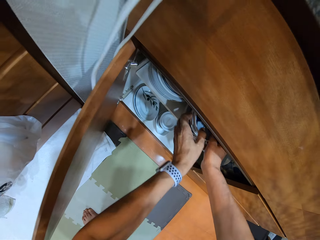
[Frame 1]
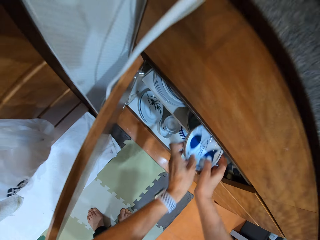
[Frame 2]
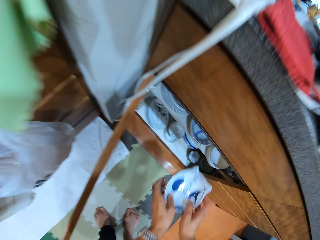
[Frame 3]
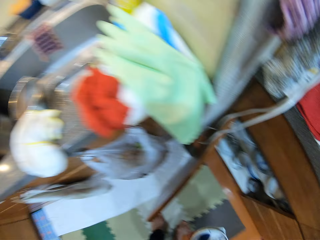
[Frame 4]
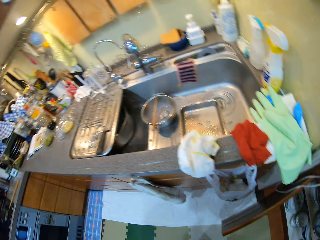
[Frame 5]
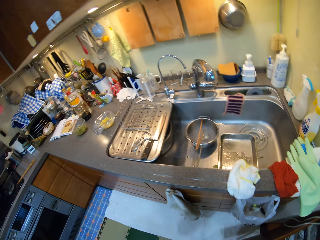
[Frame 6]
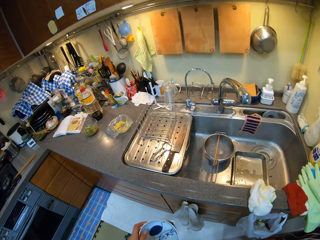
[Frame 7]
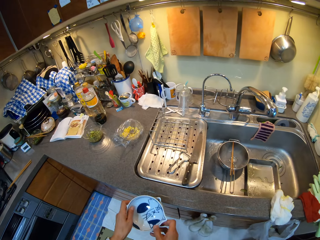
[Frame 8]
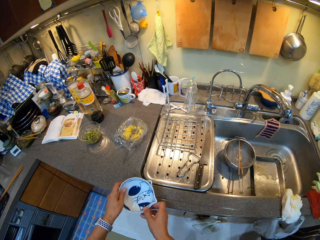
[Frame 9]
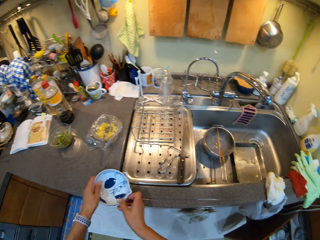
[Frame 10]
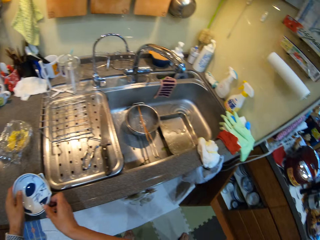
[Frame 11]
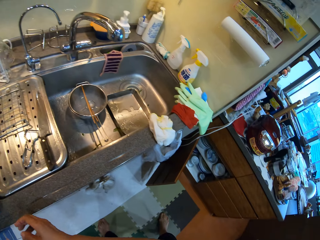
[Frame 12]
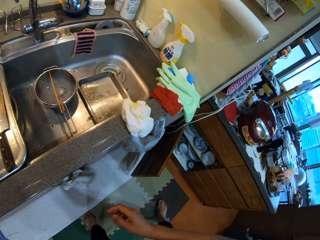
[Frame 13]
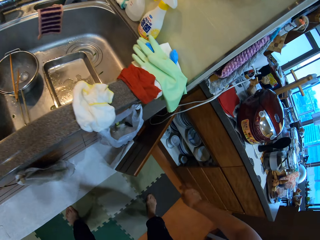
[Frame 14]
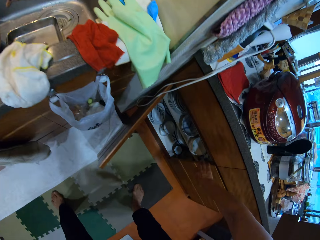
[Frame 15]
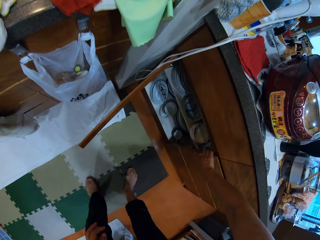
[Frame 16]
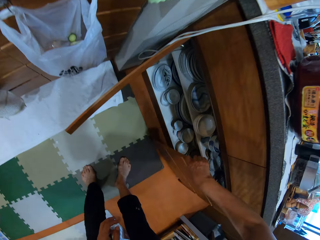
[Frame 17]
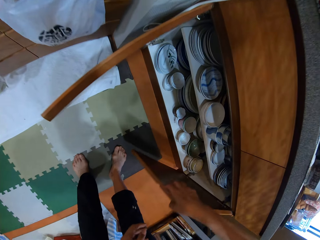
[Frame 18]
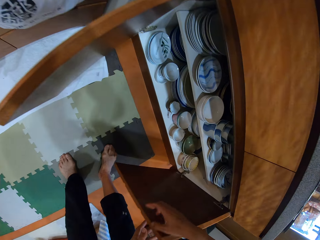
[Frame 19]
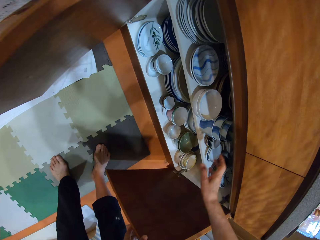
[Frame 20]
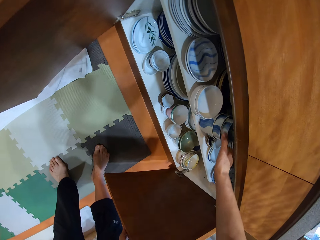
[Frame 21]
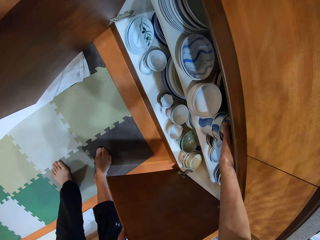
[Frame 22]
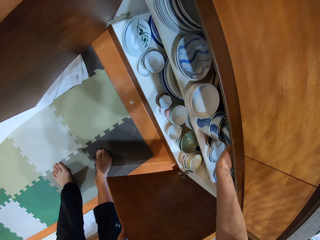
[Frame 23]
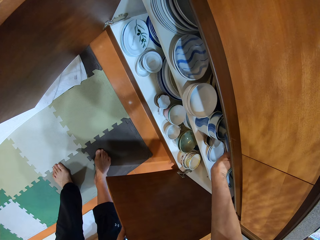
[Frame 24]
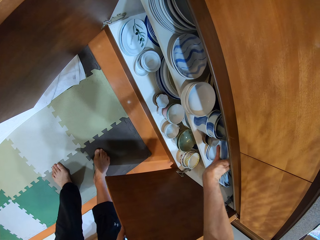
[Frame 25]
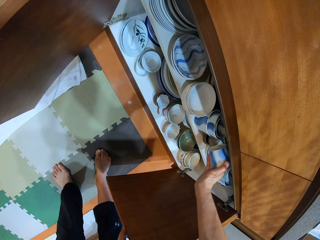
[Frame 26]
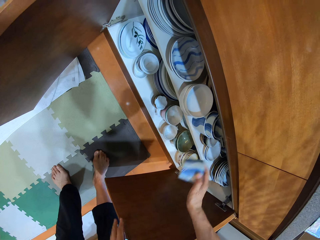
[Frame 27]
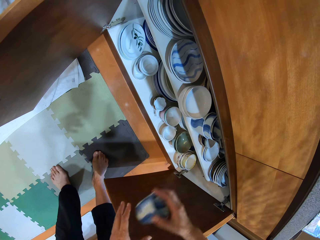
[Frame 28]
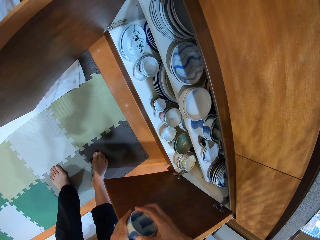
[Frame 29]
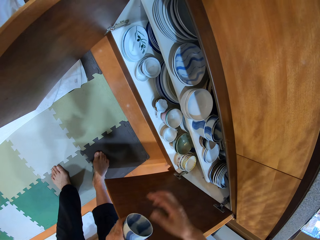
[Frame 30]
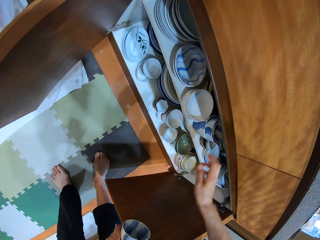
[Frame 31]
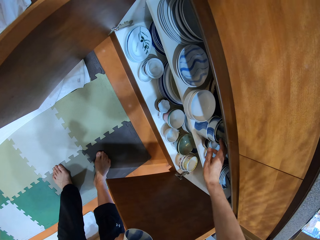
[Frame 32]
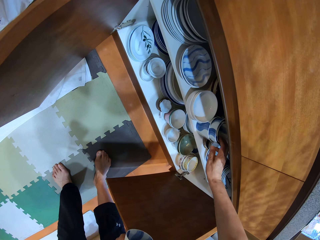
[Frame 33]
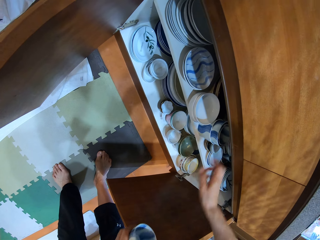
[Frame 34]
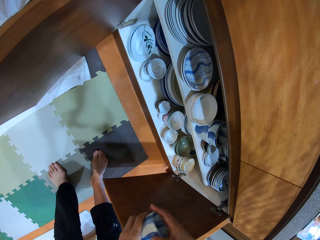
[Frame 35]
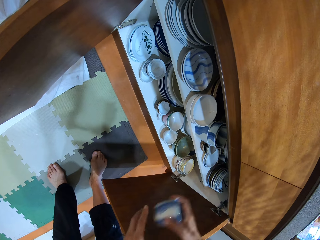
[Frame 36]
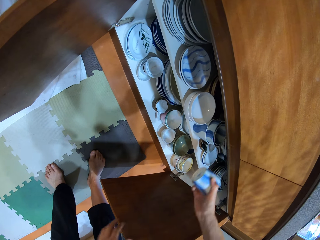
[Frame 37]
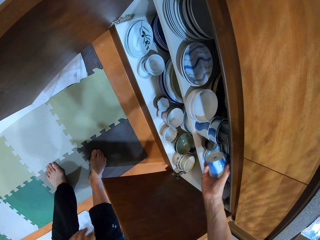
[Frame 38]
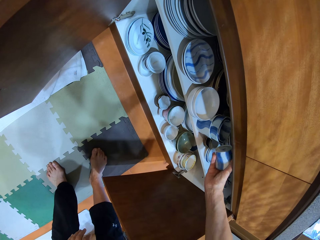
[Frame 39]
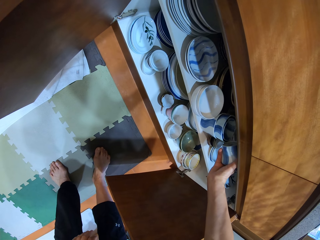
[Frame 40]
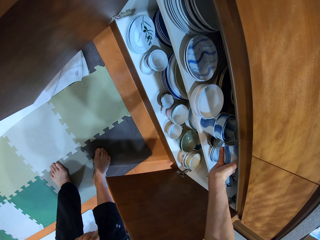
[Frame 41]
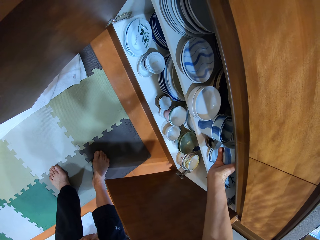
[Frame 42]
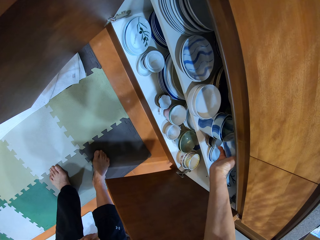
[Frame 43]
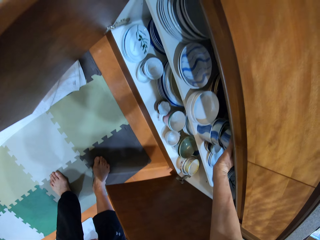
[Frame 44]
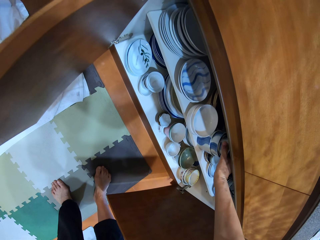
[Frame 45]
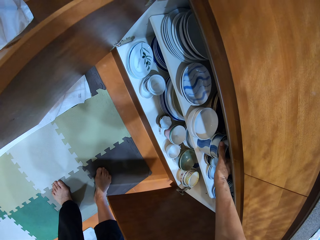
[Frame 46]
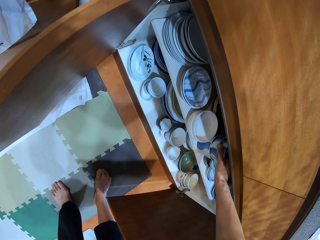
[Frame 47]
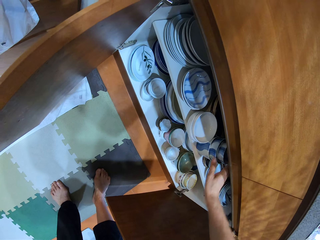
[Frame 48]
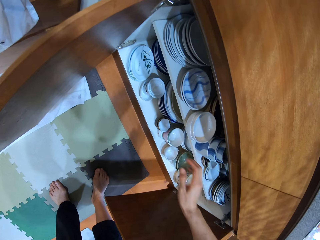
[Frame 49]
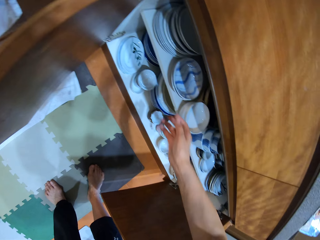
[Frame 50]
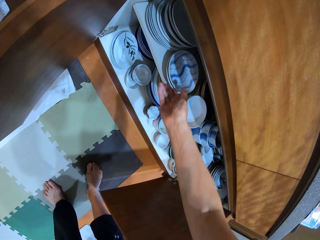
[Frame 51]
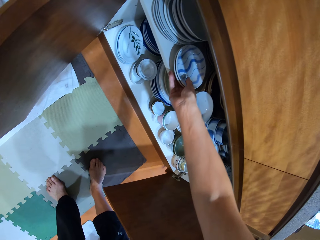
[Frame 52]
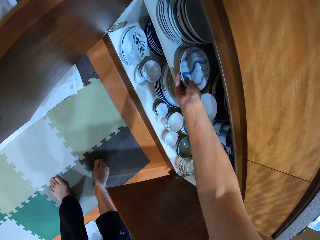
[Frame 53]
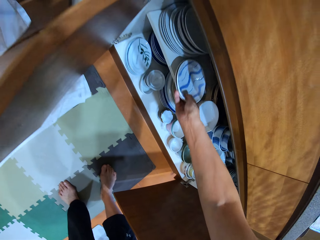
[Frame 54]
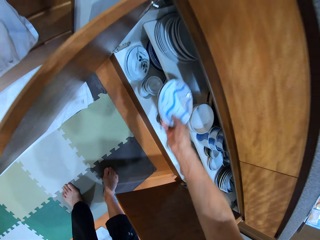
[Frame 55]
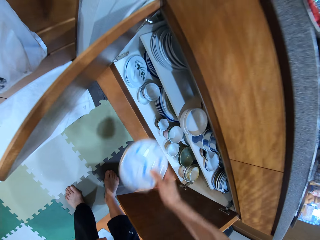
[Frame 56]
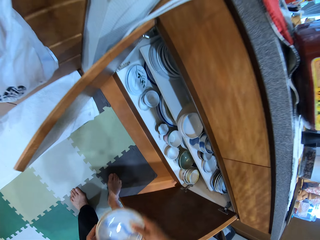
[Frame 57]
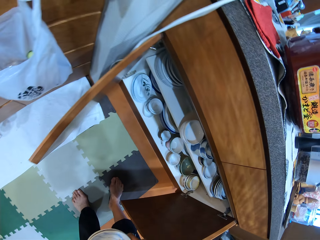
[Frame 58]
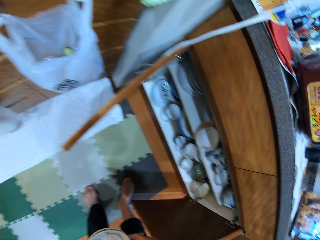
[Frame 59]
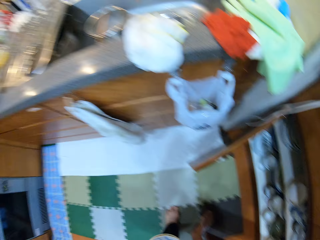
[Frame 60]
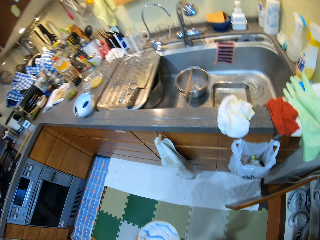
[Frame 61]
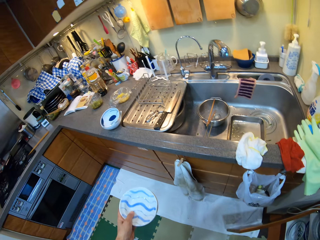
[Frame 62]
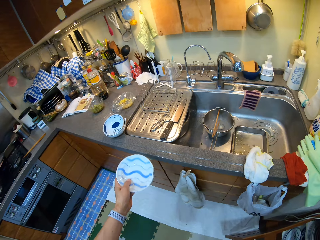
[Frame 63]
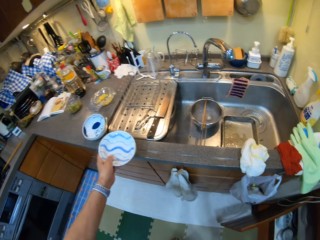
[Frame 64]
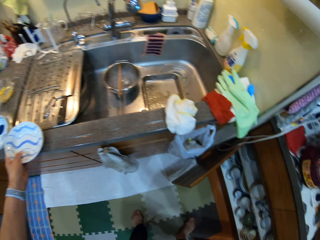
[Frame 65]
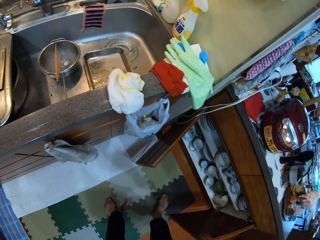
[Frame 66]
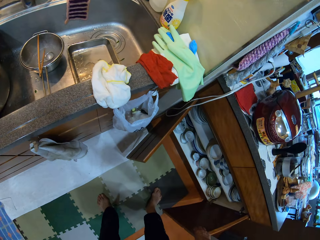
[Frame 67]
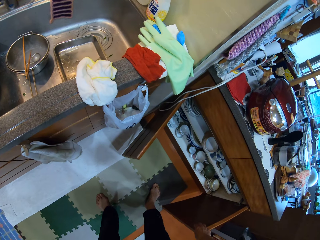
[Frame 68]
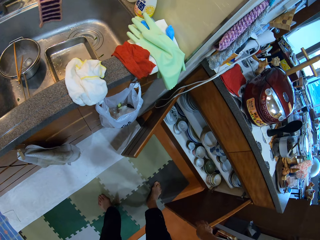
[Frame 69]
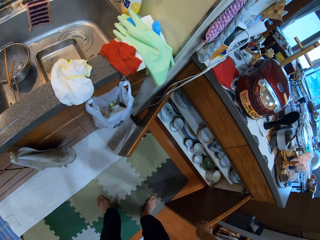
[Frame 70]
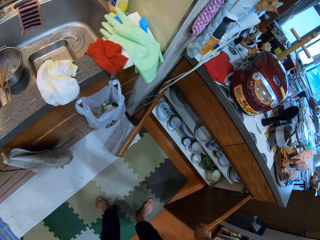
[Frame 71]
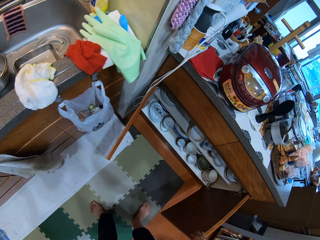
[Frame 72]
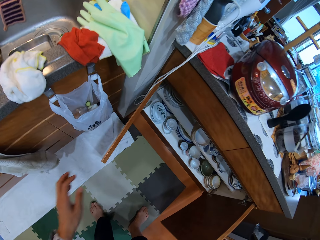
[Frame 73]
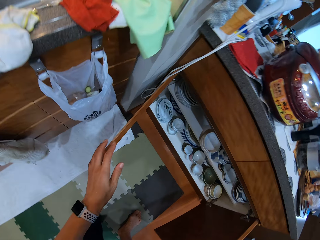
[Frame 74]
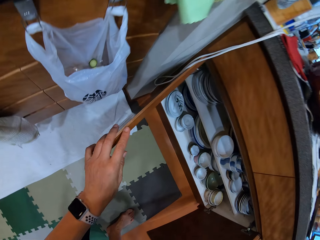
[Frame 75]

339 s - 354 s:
The camera wearer picks up plates. They put the plates on the kitchen counter. They open a door of the kitchen cabinet. They pick up a cup. They put the cup in the kitchen cabinet. They pick up the plates. They put the plates on the kitchen counter.

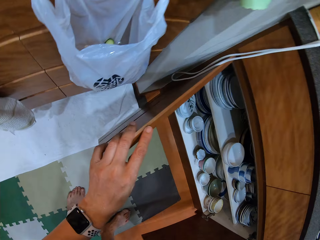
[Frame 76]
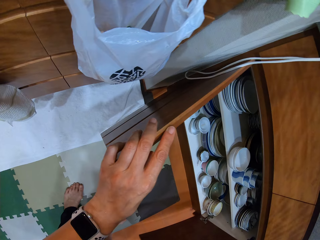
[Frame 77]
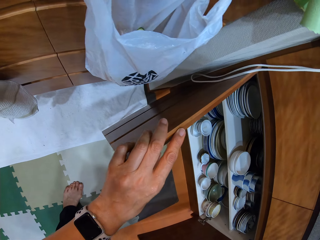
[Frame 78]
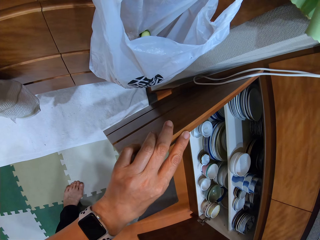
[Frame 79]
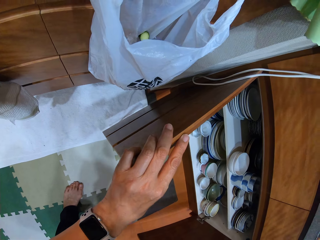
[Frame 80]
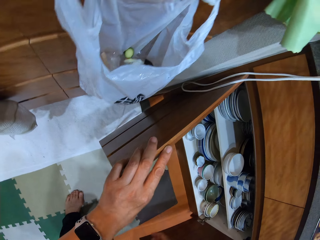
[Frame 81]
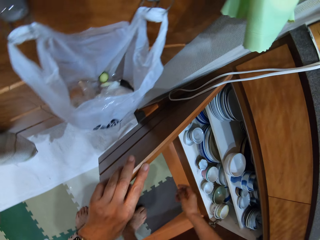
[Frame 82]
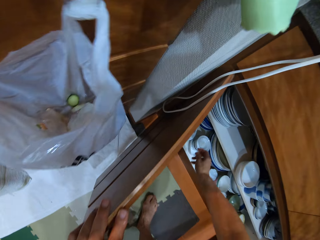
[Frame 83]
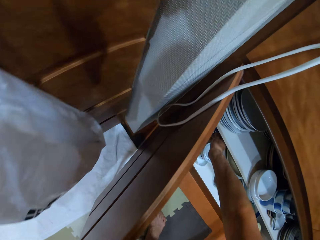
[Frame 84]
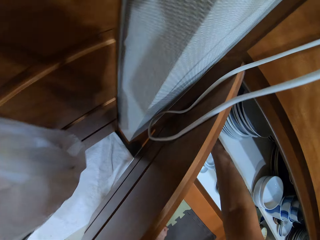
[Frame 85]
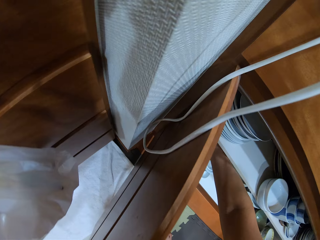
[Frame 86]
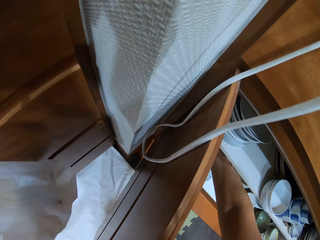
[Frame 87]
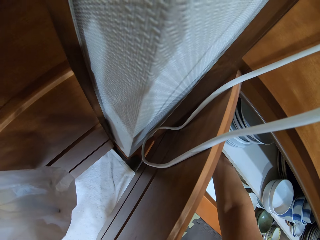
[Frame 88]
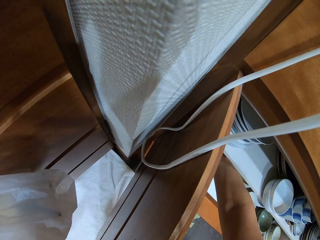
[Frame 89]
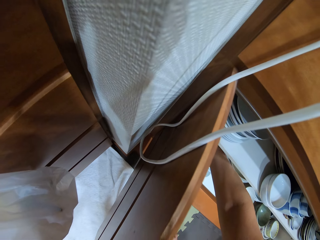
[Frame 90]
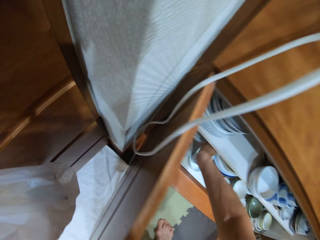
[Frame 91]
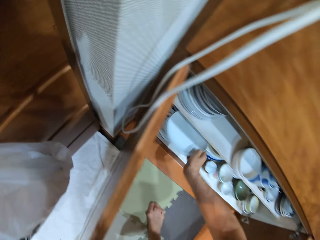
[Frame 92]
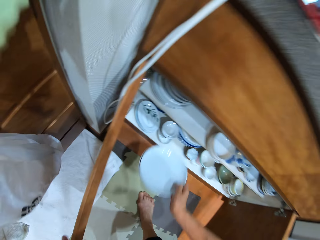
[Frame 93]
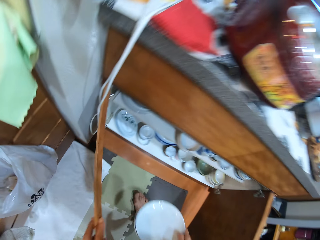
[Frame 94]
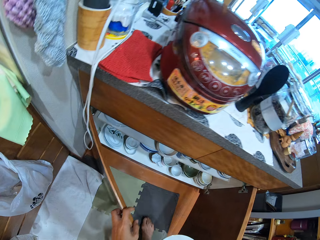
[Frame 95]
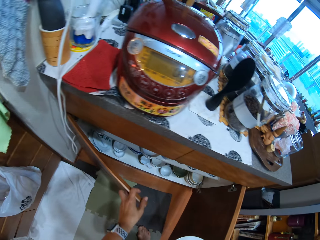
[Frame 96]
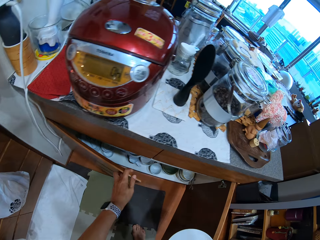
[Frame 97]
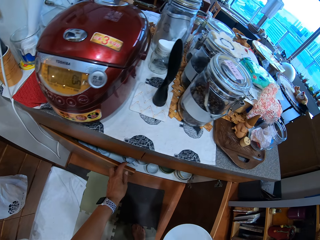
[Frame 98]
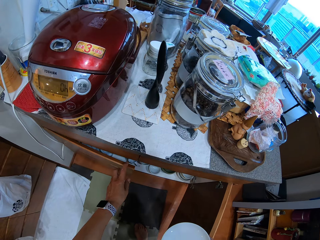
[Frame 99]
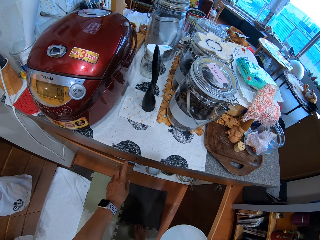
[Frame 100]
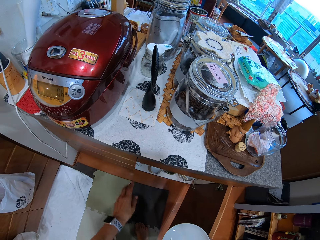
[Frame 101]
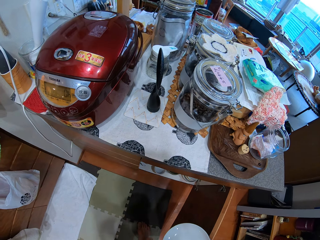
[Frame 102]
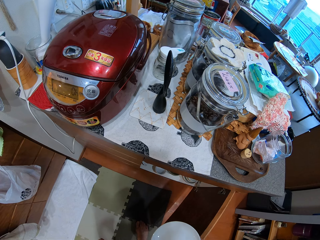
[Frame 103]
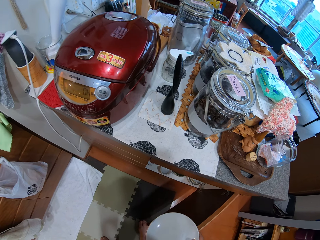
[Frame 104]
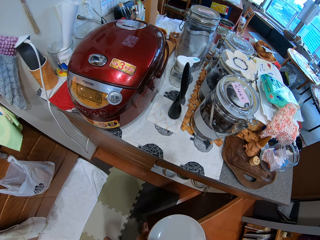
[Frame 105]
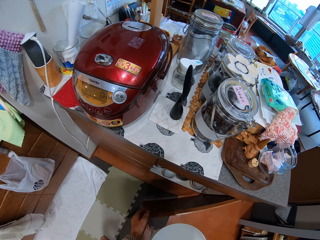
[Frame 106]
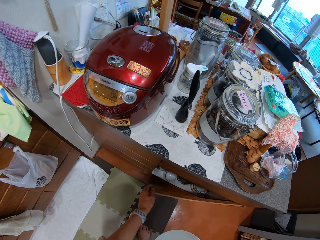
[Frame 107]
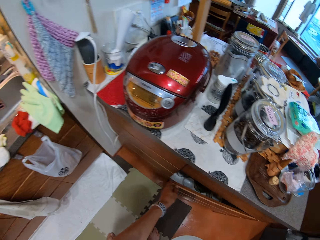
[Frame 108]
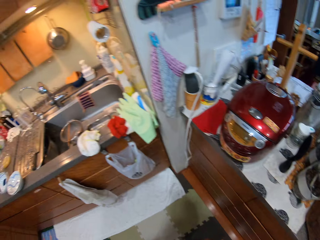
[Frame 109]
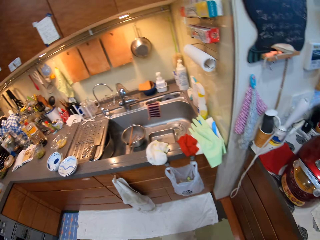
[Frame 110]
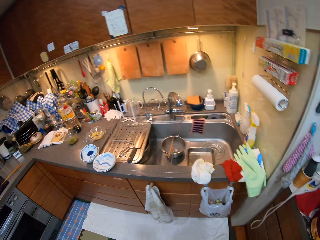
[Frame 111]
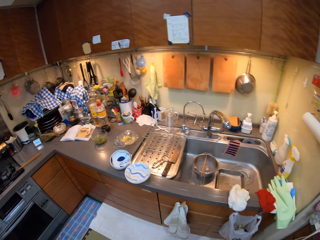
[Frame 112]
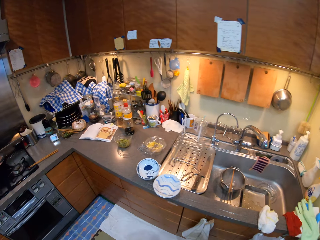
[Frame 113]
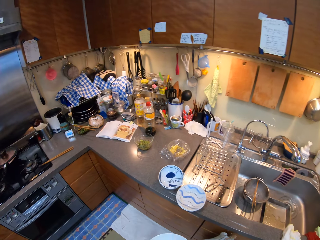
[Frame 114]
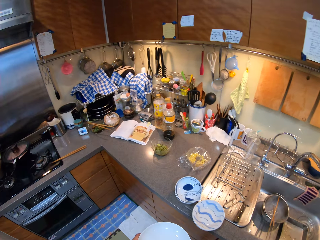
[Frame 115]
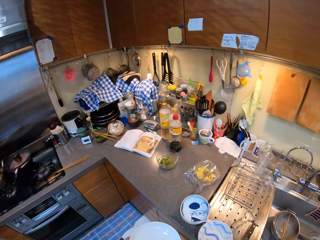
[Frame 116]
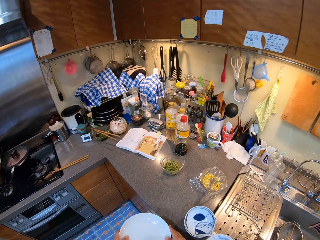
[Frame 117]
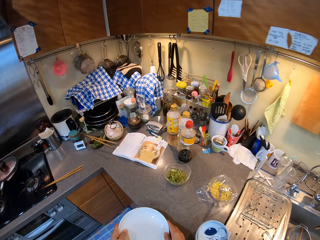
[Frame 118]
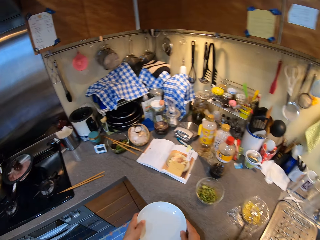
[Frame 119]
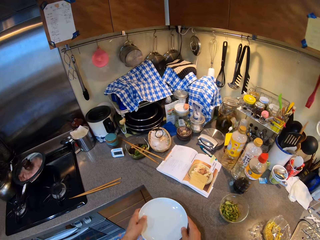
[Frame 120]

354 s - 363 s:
The camera wearer picks up a plate. They close the kitchen cabinet doors. They walk in the kitchen.
